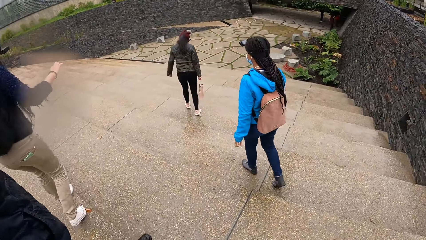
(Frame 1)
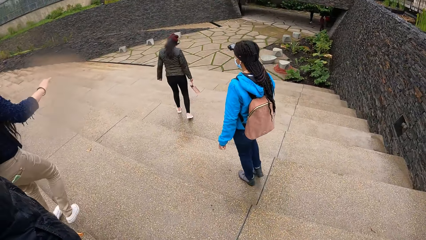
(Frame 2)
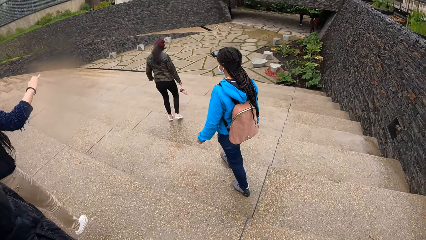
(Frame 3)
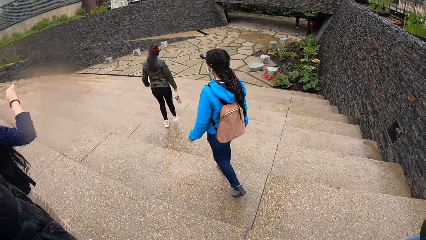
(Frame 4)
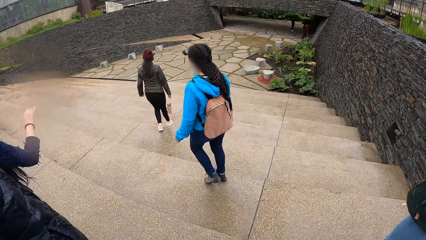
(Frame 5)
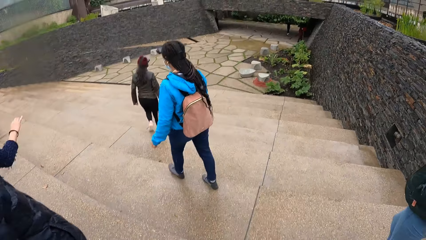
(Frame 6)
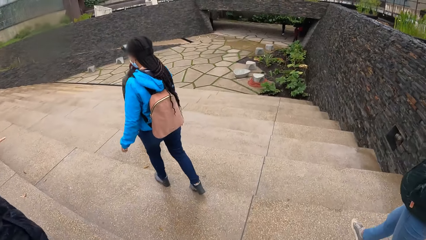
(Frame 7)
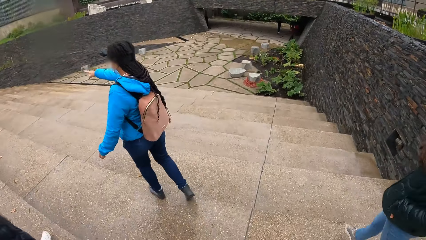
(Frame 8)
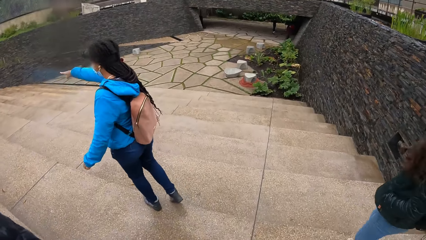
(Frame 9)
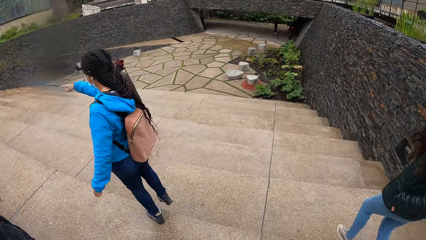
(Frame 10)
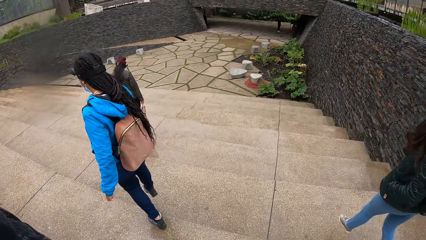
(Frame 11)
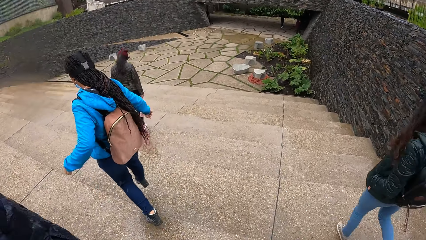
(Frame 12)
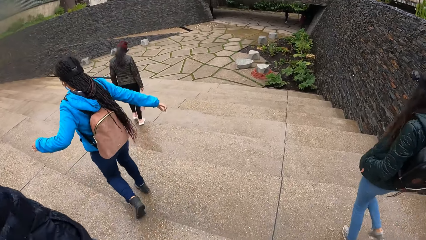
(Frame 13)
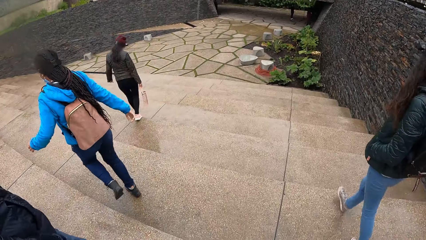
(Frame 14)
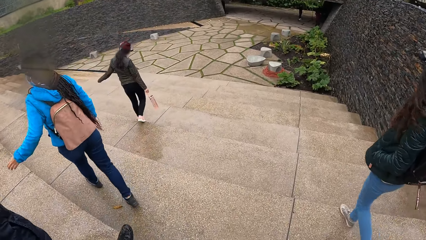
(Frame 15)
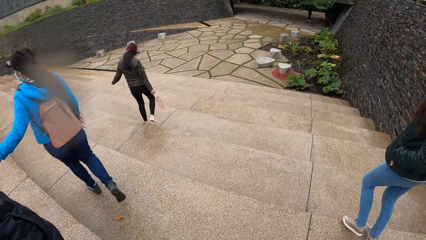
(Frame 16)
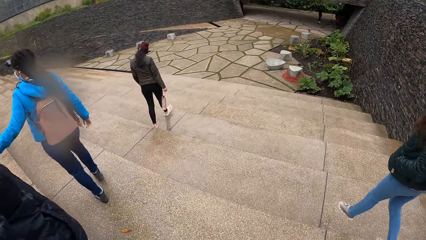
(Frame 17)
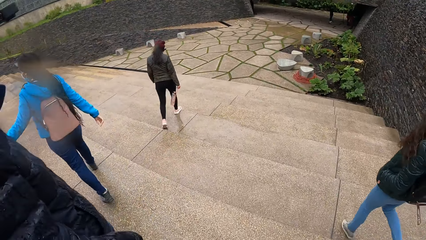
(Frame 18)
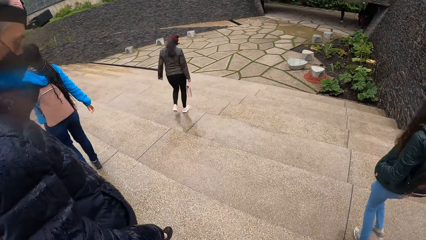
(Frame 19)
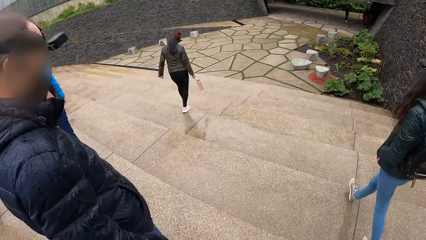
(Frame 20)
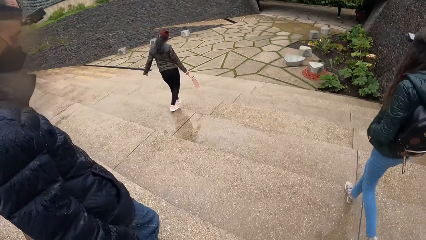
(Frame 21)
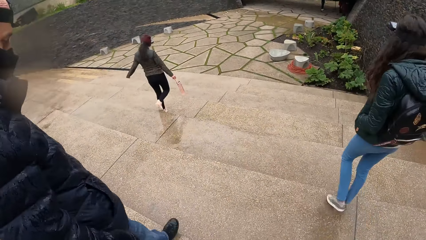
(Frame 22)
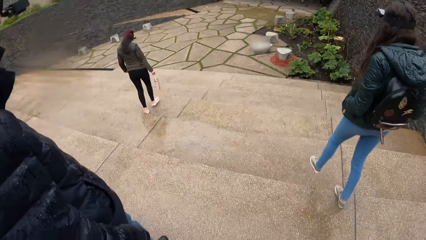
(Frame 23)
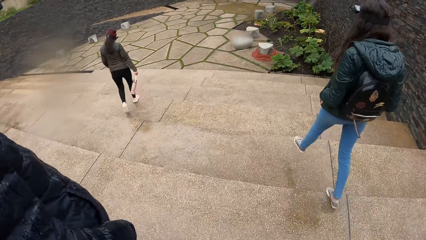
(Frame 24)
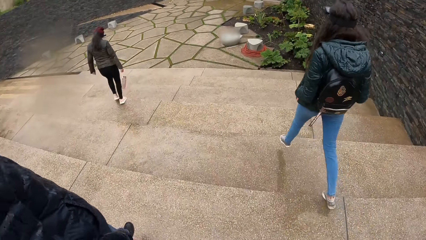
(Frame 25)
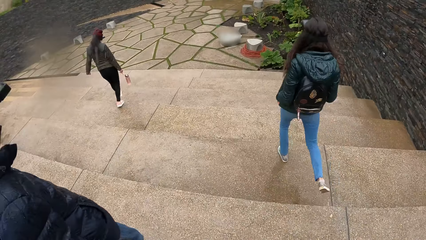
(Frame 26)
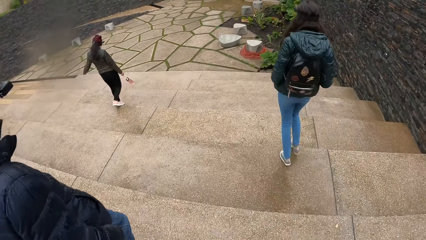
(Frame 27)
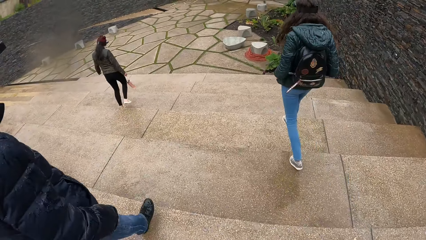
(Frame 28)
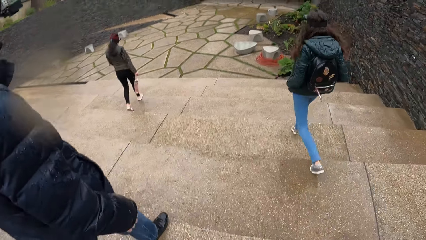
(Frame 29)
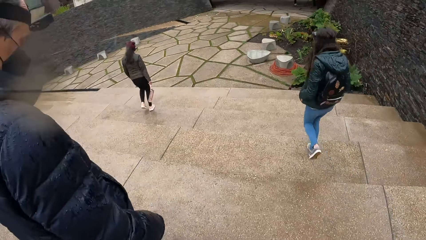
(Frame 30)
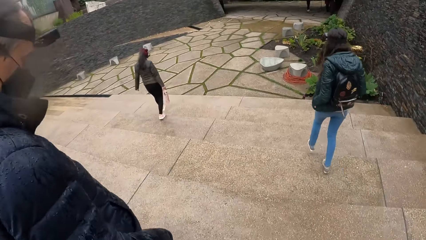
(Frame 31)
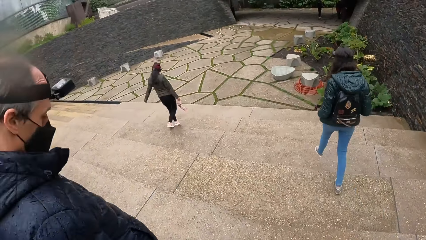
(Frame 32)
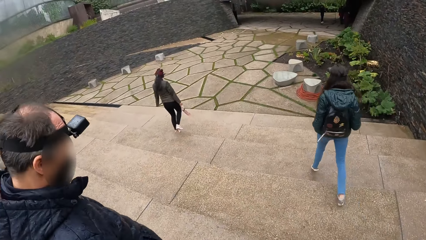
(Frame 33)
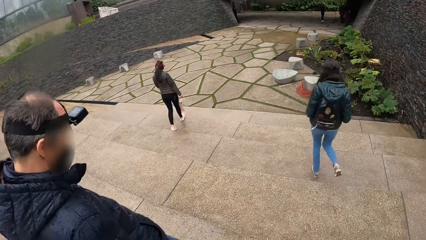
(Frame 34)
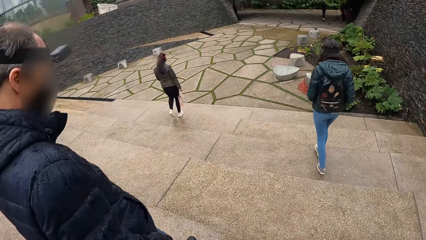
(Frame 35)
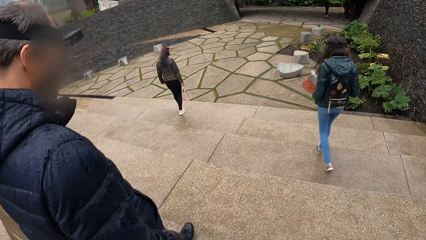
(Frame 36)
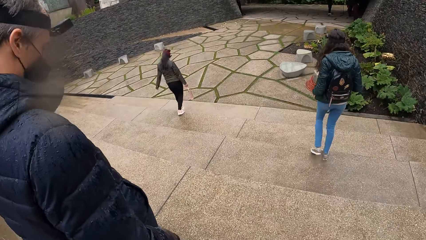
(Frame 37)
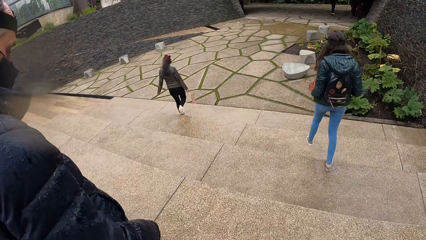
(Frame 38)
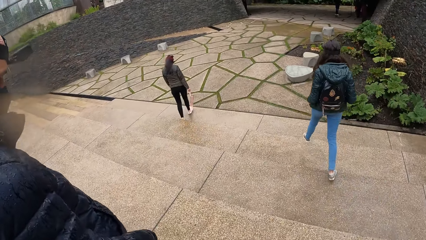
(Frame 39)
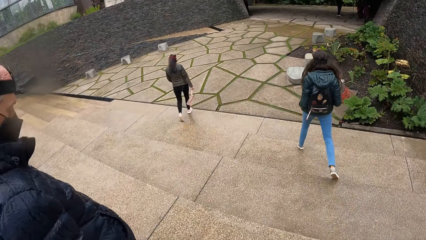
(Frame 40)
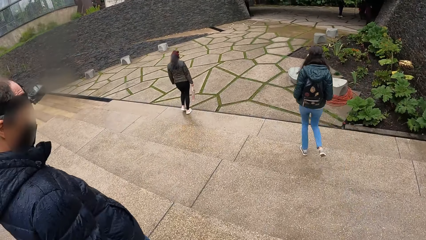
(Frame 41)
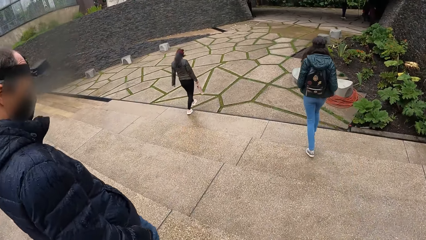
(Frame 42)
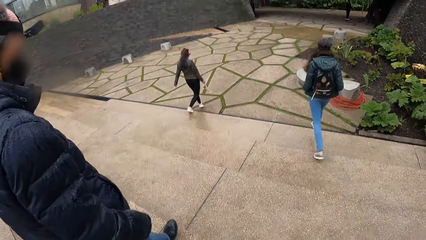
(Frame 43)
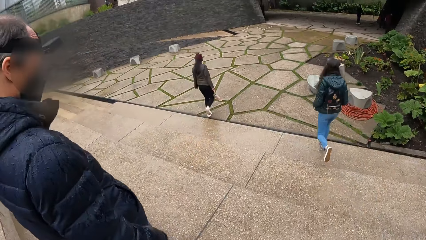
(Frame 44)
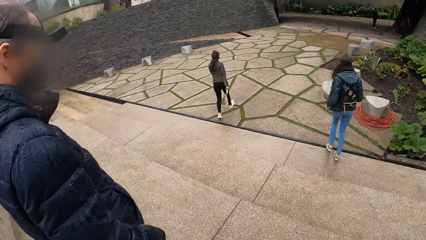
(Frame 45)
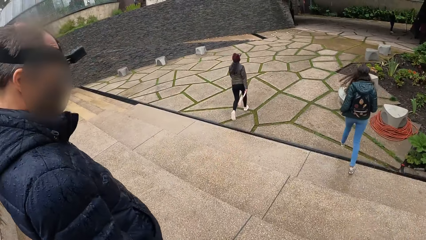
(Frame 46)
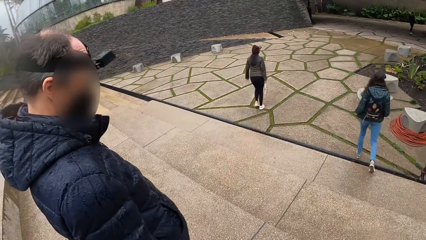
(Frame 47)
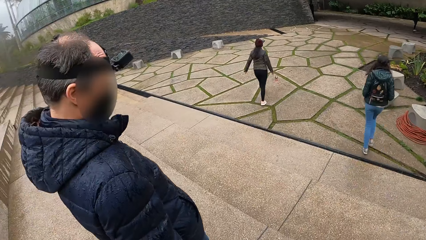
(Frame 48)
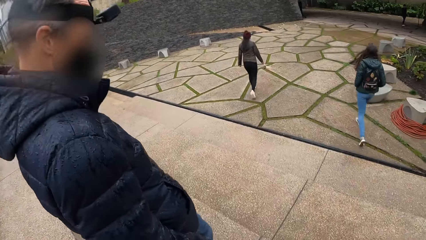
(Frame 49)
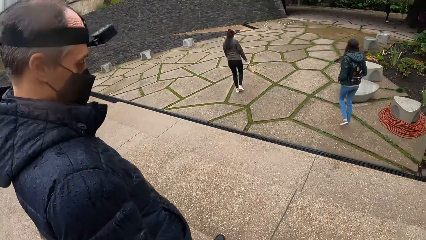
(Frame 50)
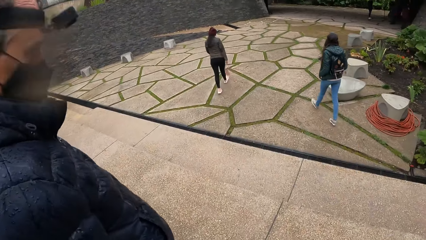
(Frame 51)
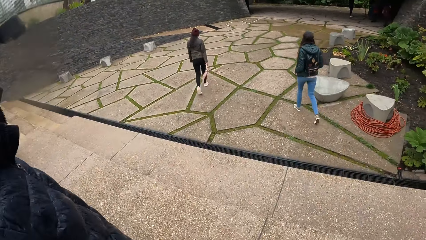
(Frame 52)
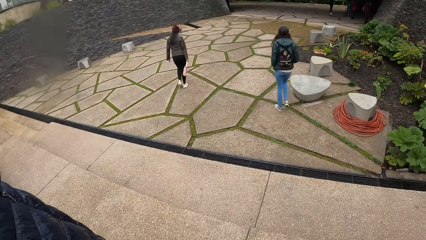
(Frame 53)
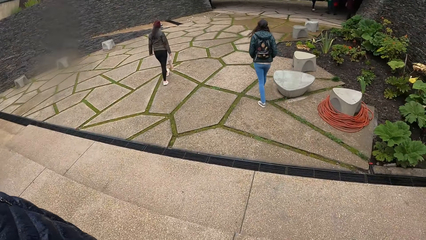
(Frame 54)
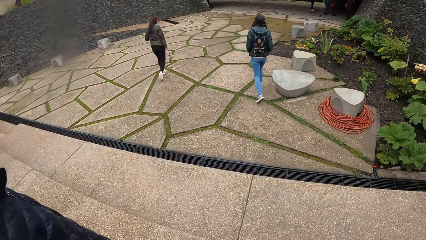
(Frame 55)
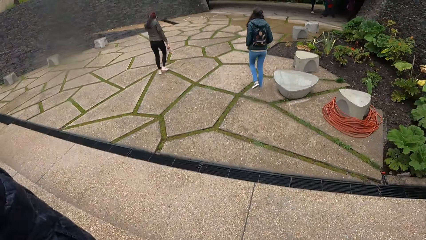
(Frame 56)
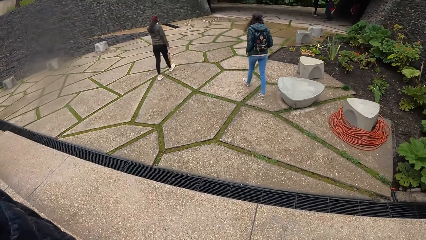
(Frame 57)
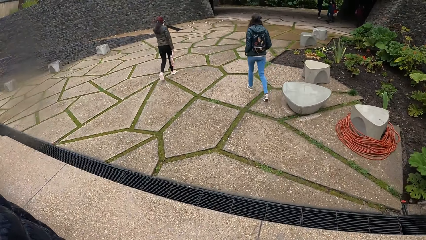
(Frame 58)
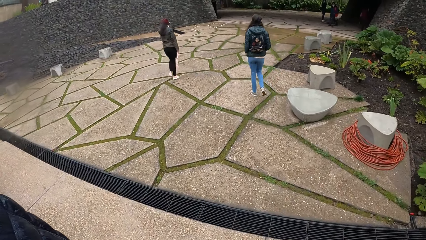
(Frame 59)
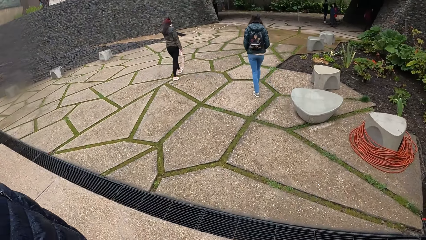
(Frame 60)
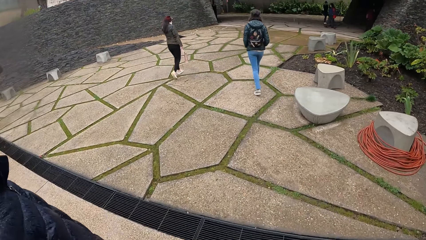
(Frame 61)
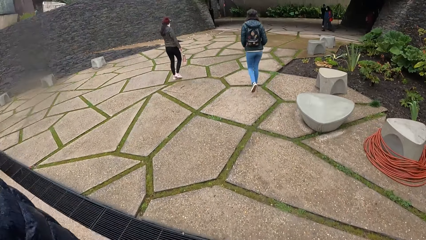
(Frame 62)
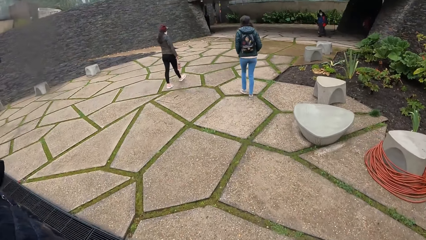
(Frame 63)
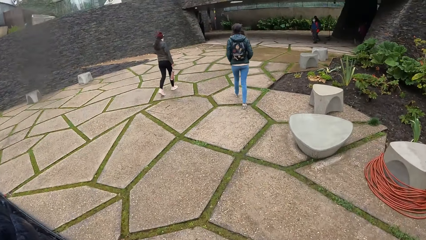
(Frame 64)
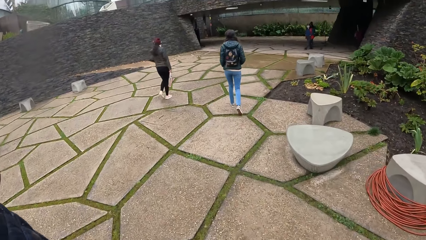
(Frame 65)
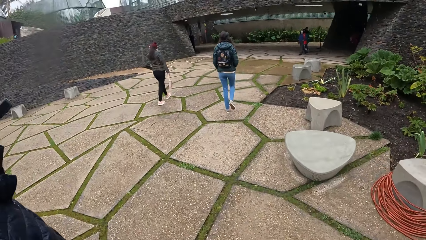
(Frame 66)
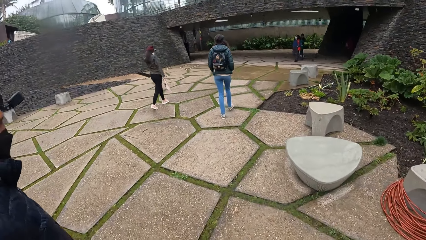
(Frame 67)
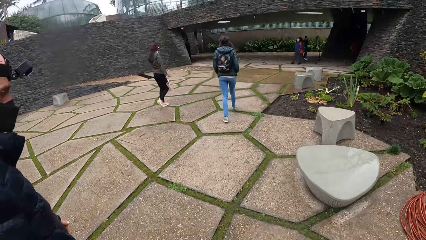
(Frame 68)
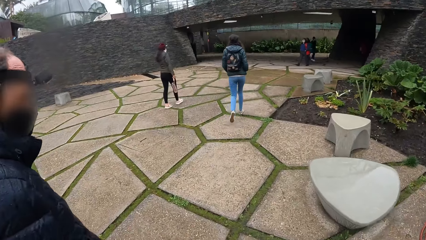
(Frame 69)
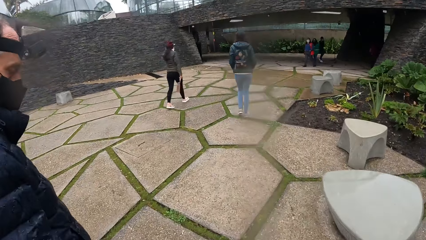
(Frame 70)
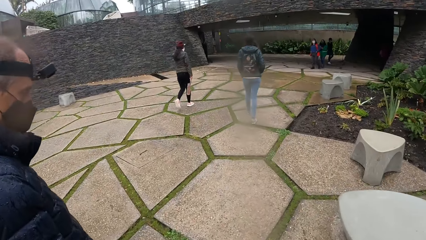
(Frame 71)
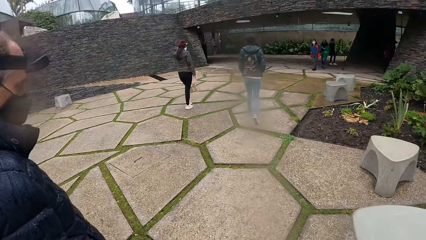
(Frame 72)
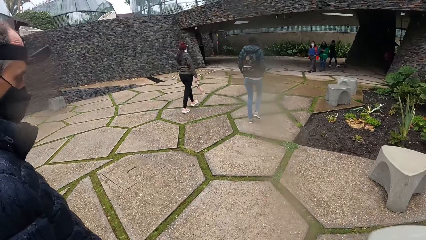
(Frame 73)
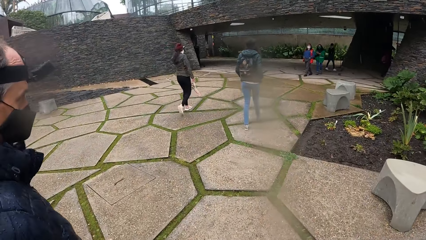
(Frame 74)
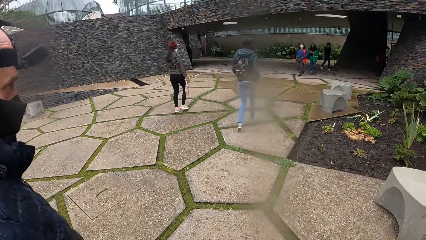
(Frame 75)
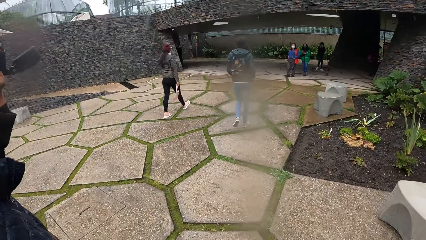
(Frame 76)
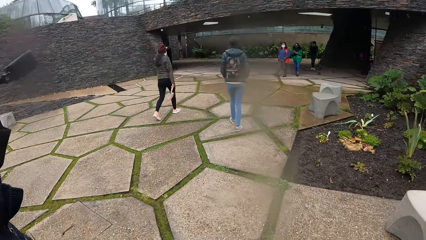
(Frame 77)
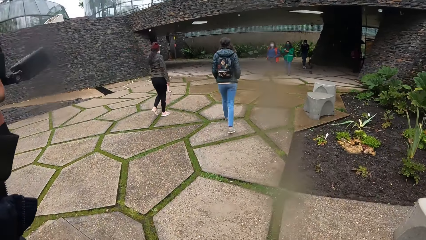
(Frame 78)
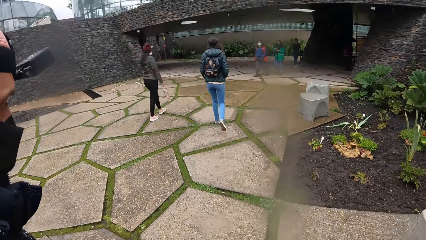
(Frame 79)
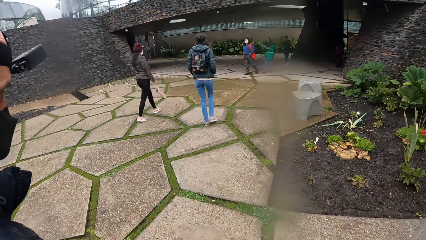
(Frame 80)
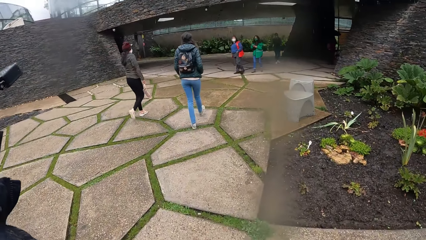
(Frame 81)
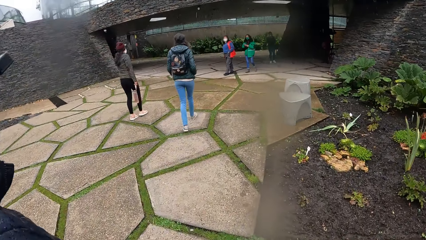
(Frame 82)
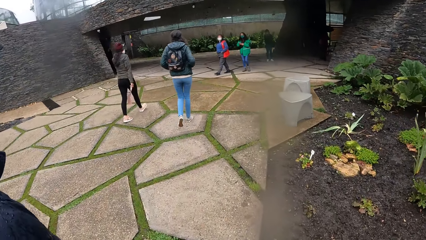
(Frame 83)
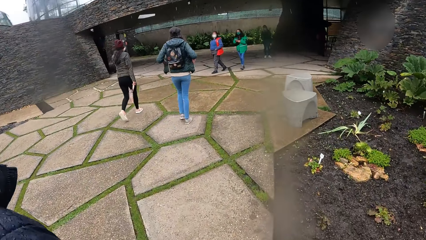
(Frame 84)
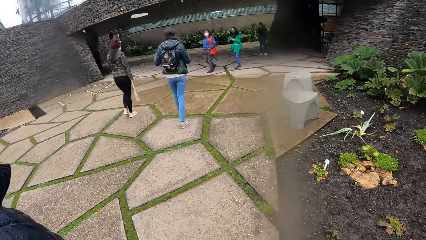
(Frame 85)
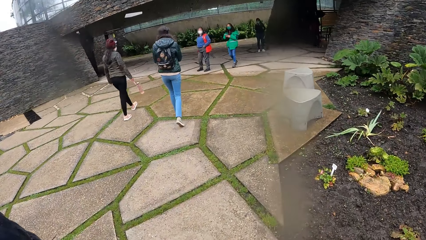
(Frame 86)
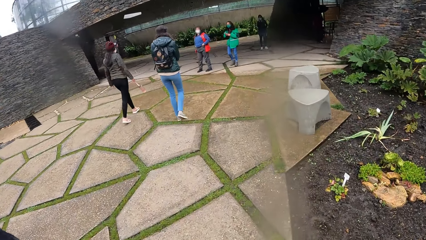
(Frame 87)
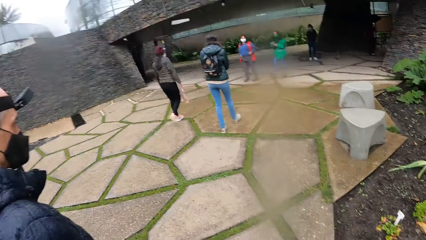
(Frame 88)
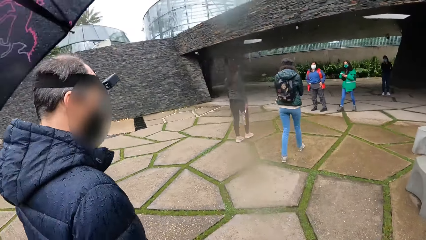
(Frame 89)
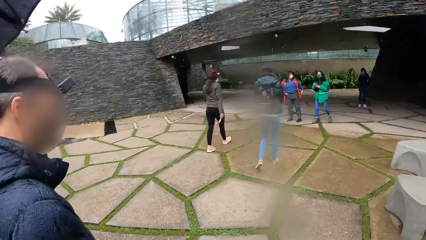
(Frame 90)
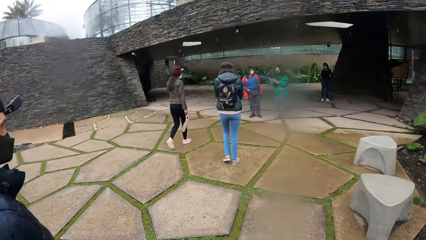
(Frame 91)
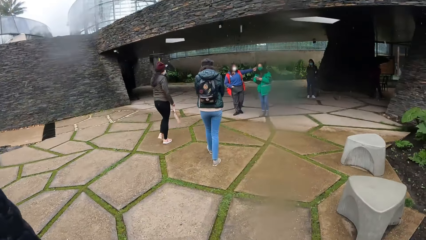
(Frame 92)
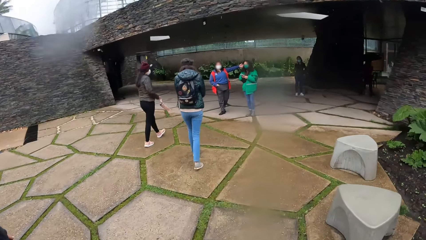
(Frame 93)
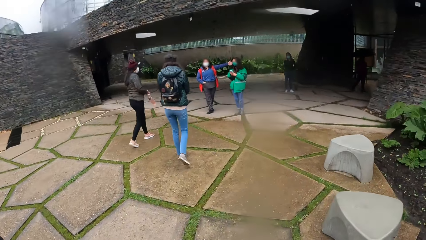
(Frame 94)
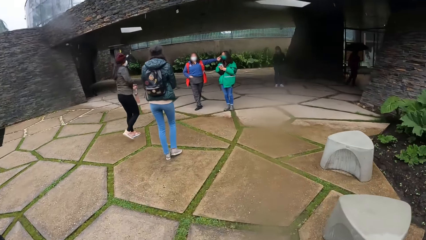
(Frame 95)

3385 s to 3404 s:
A man walks down a flight of stairs. The camera wearer walks down the flight of stairs. They walk around.
